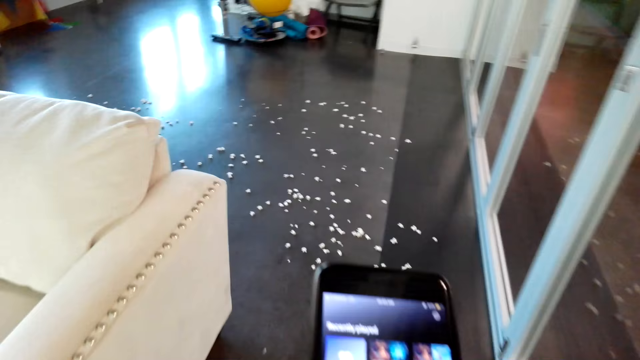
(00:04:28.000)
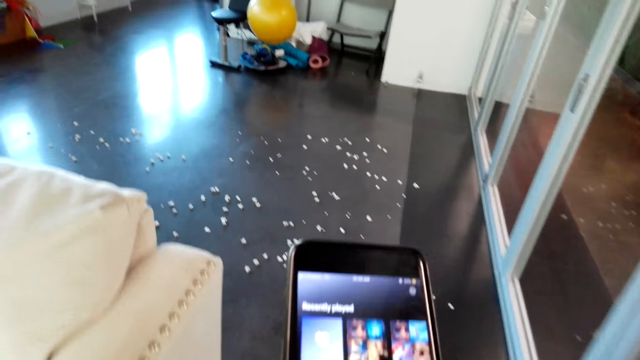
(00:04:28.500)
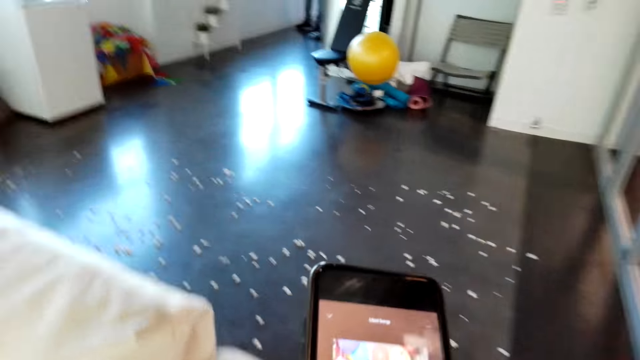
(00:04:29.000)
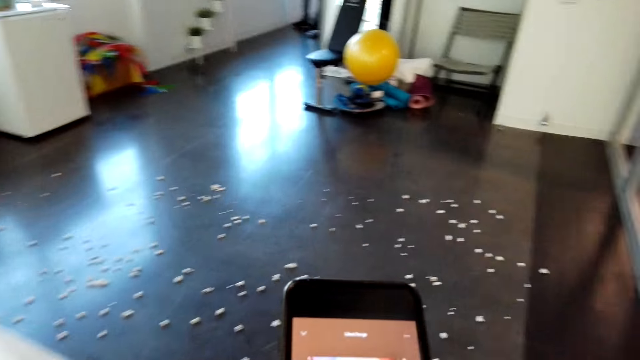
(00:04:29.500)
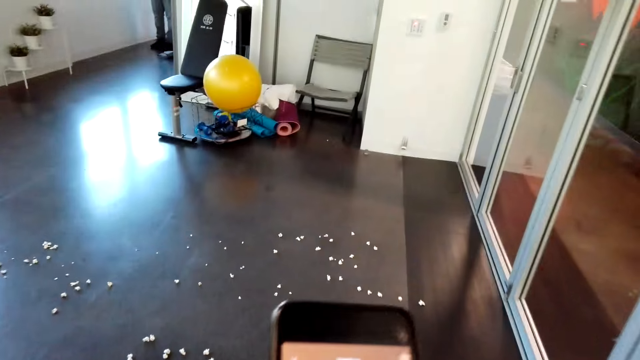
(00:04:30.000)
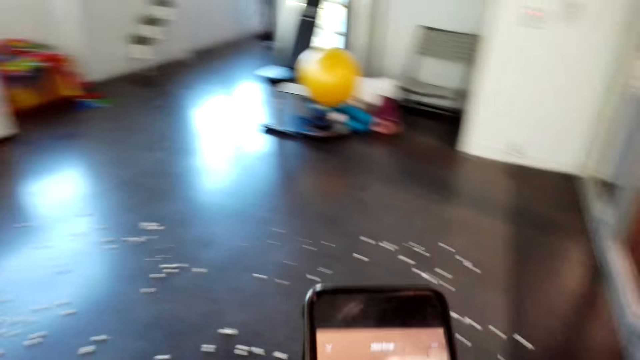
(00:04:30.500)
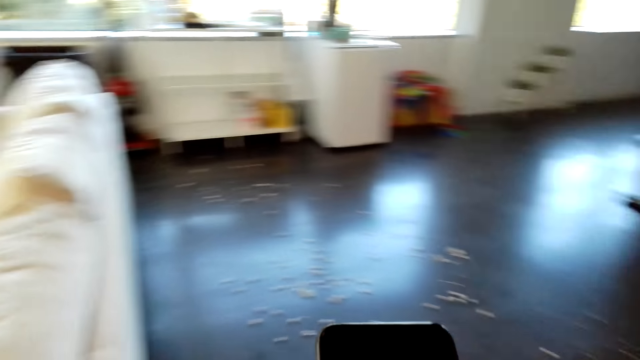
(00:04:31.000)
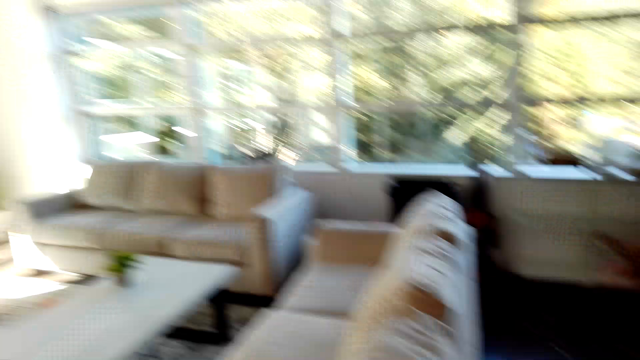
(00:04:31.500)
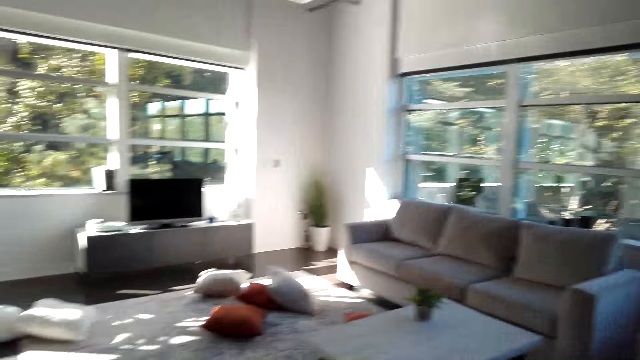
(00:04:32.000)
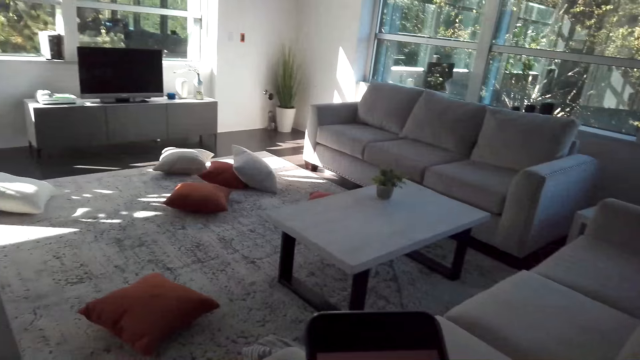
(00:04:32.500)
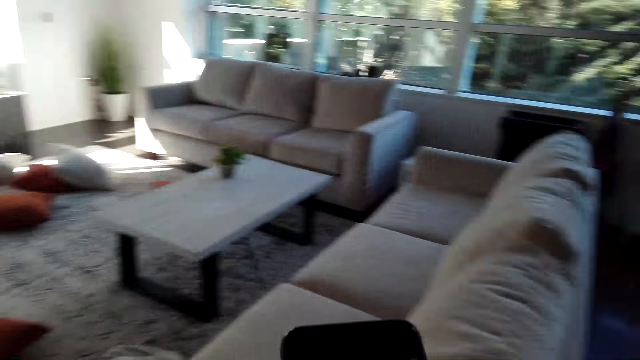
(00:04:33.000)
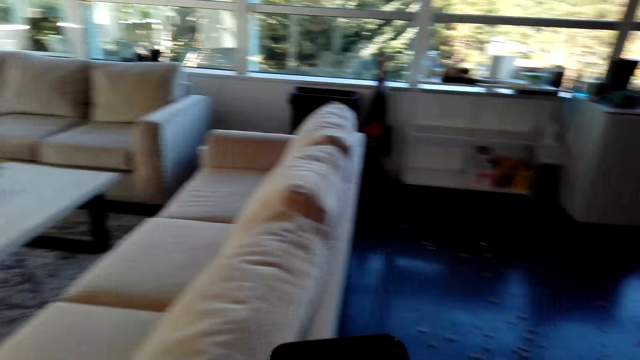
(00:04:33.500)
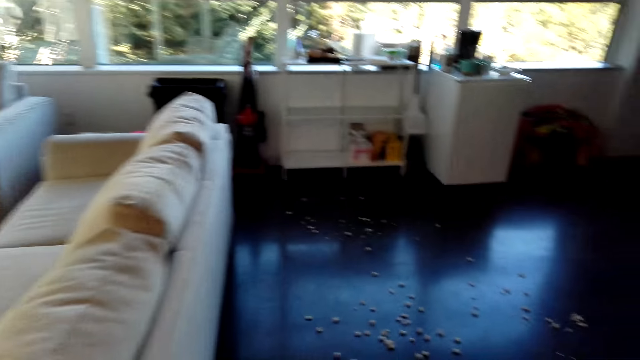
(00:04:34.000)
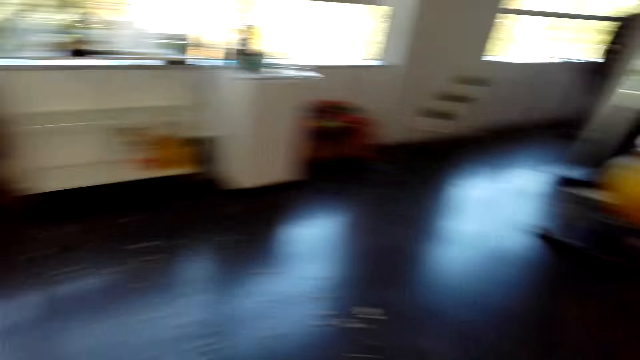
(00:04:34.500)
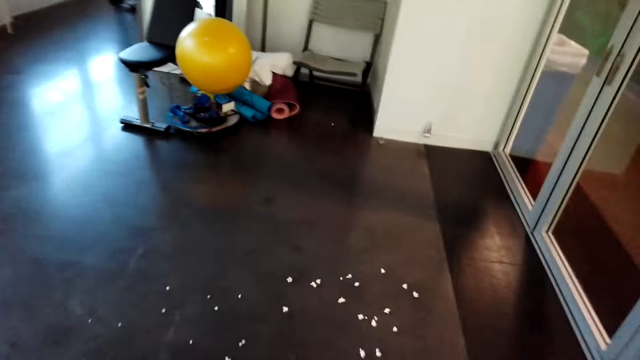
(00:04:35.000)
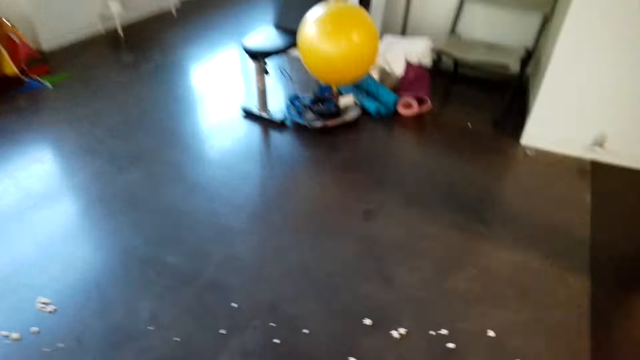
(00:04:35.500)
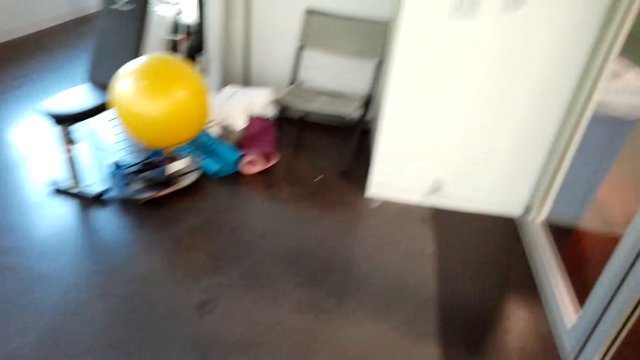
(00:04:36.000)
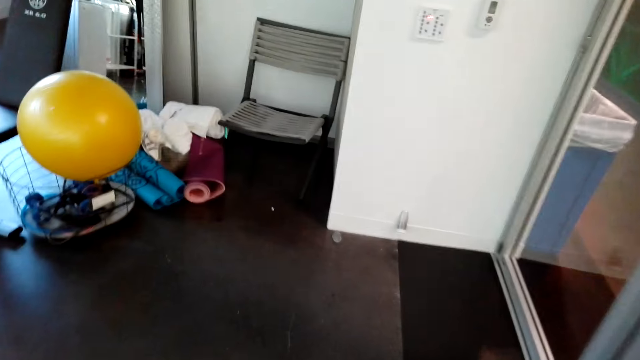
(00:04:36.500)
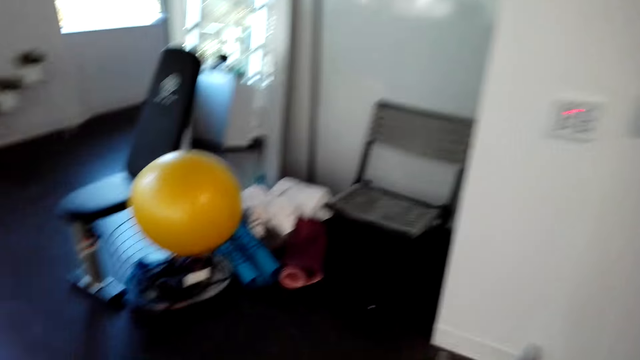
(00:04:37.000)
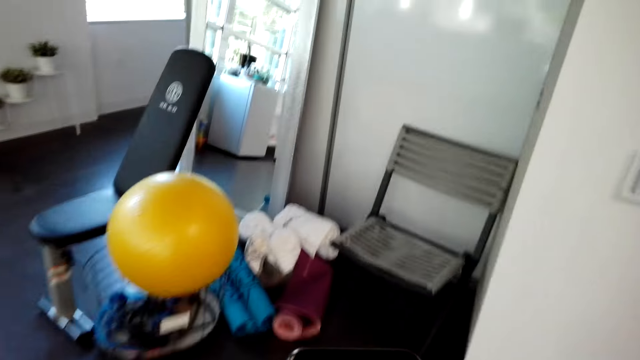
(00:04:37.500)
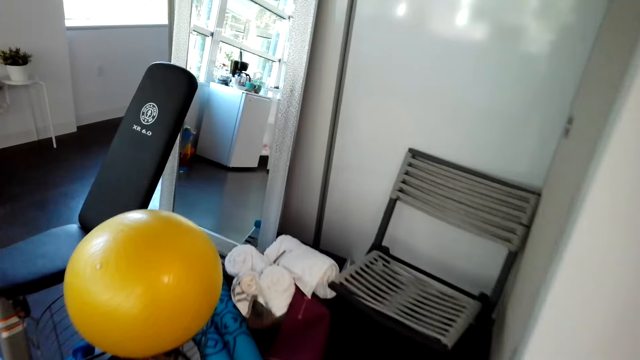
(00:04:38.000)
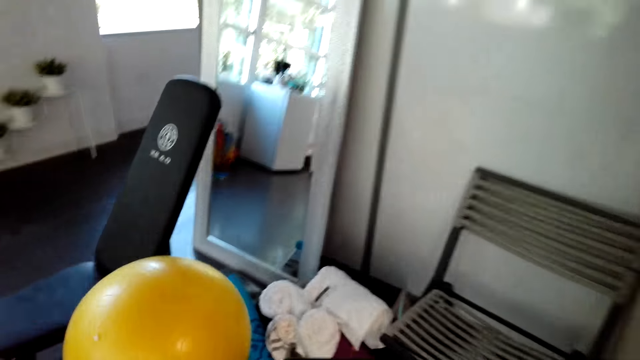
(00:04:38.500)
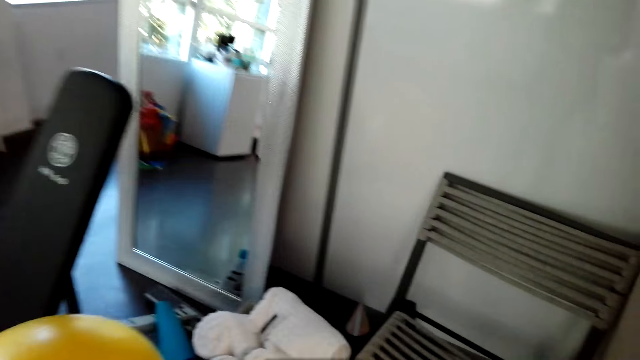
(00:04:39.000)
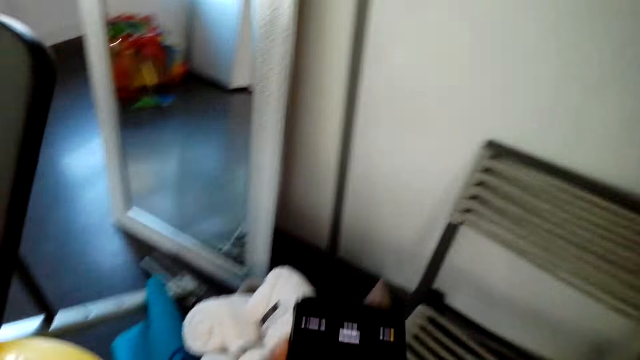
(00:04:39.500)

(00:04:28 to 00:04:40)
The camera wearer moves to the next room.

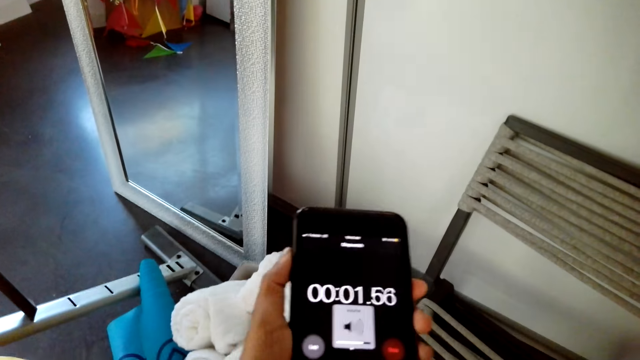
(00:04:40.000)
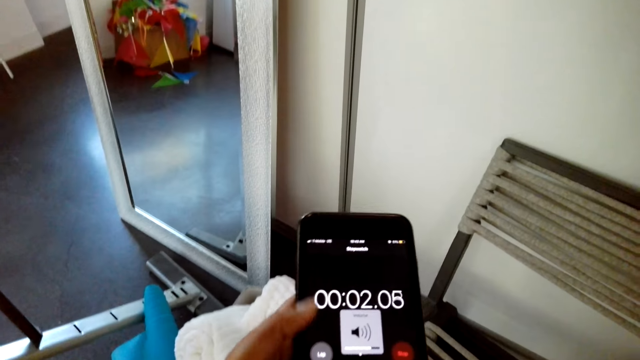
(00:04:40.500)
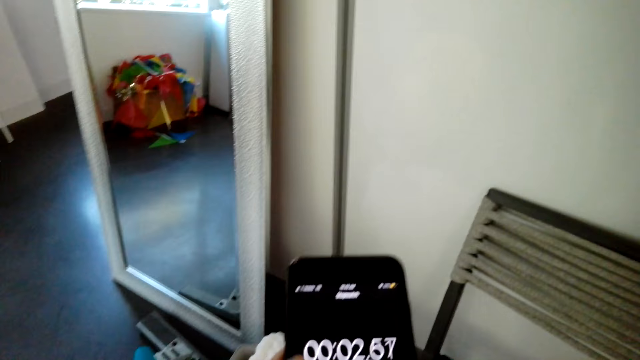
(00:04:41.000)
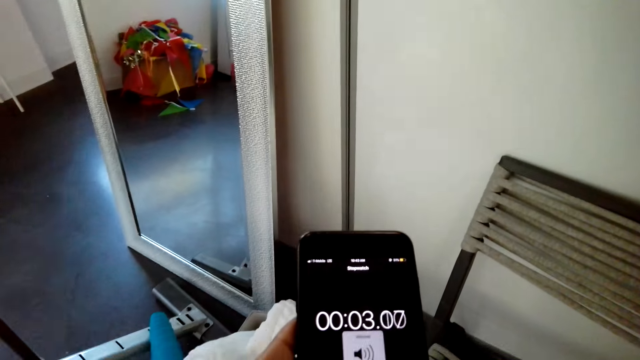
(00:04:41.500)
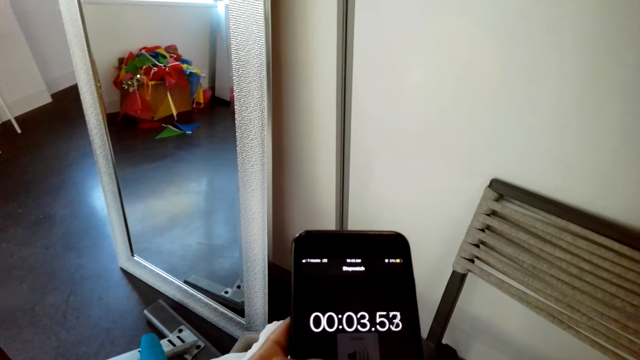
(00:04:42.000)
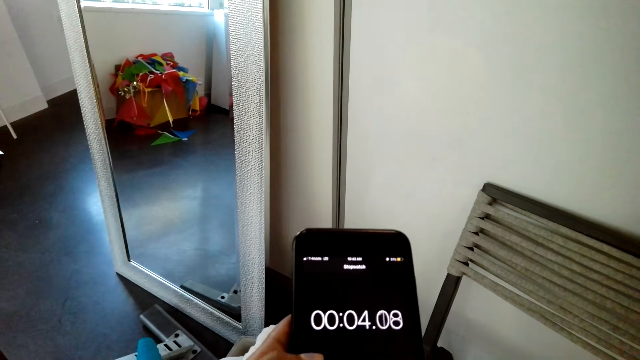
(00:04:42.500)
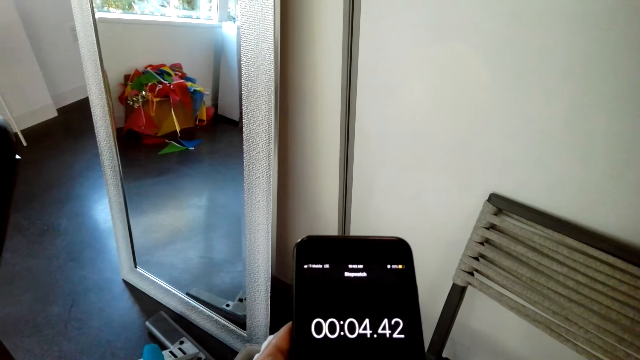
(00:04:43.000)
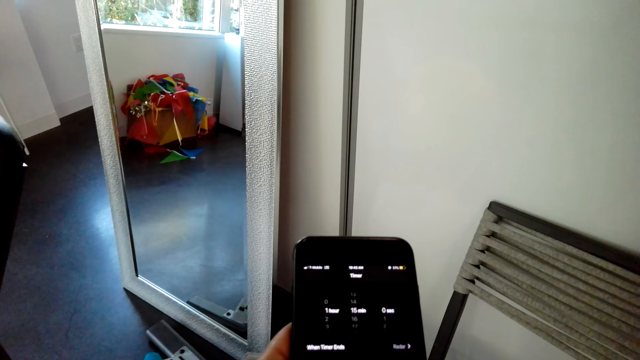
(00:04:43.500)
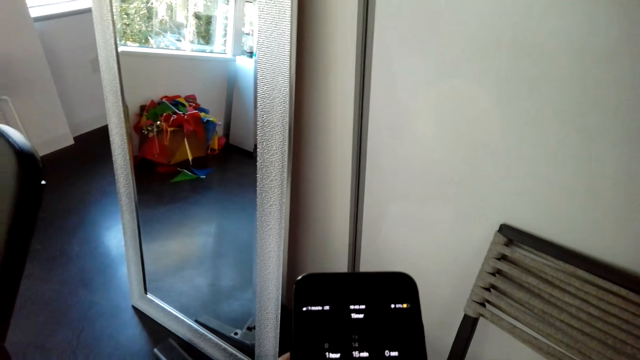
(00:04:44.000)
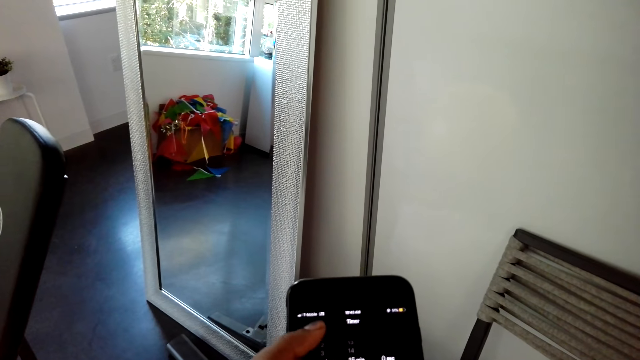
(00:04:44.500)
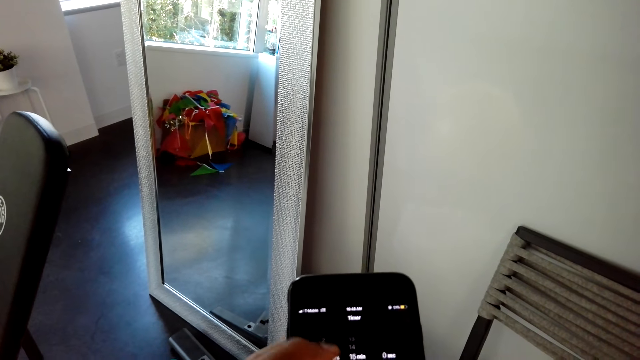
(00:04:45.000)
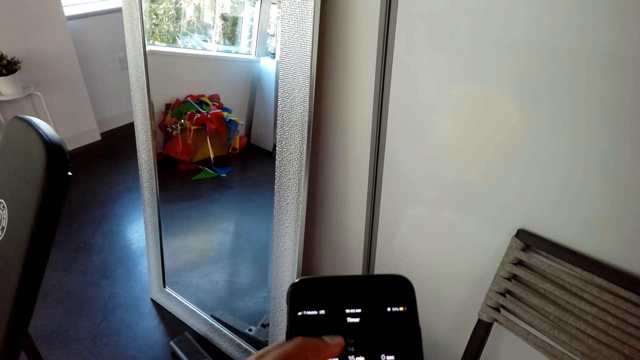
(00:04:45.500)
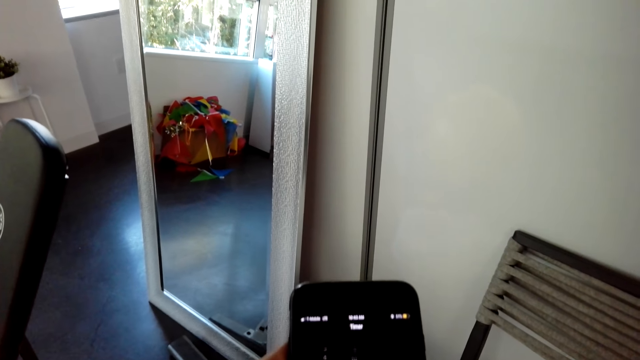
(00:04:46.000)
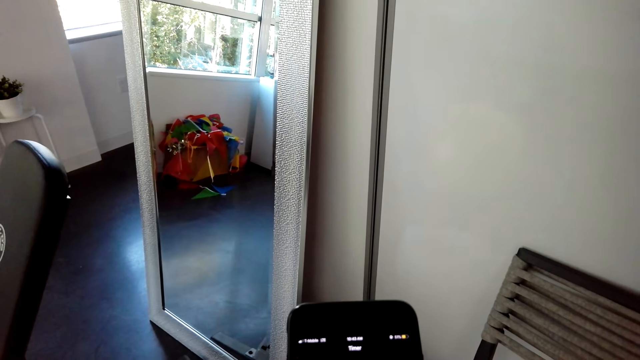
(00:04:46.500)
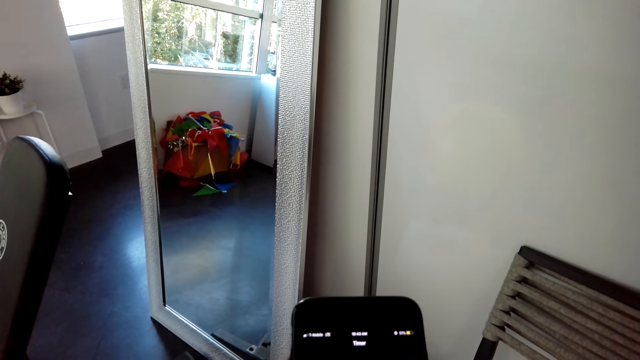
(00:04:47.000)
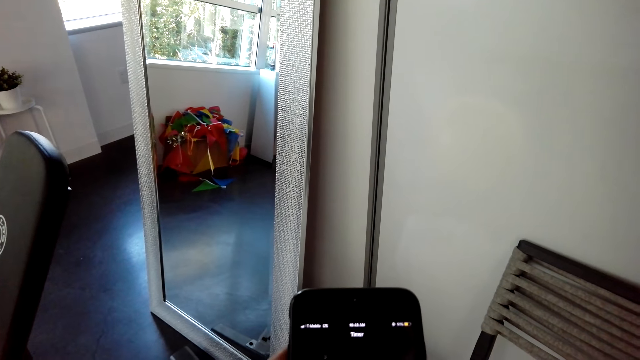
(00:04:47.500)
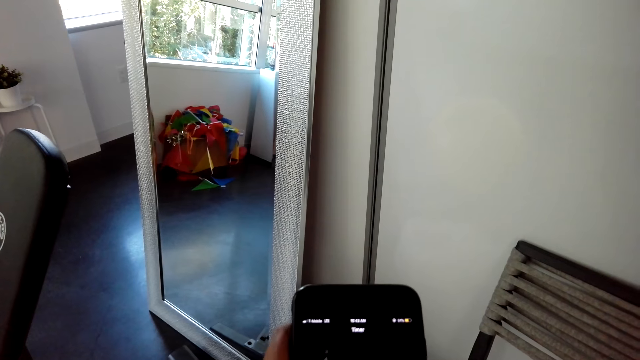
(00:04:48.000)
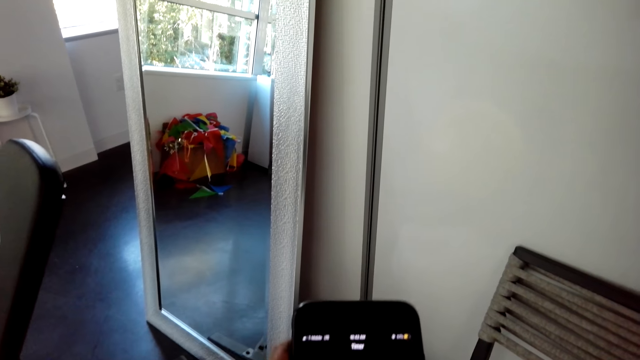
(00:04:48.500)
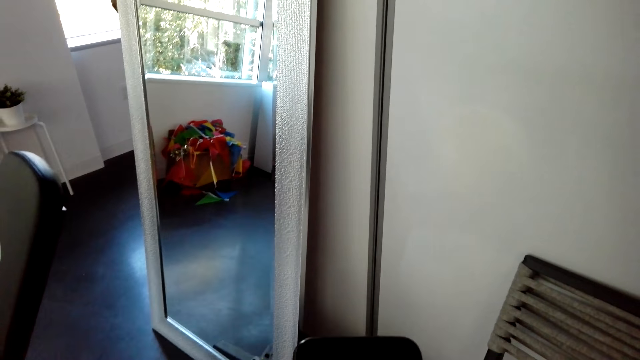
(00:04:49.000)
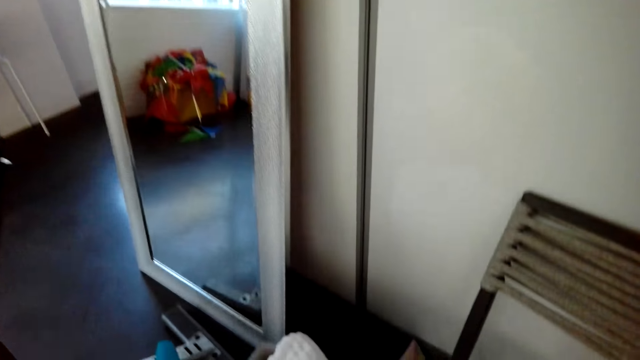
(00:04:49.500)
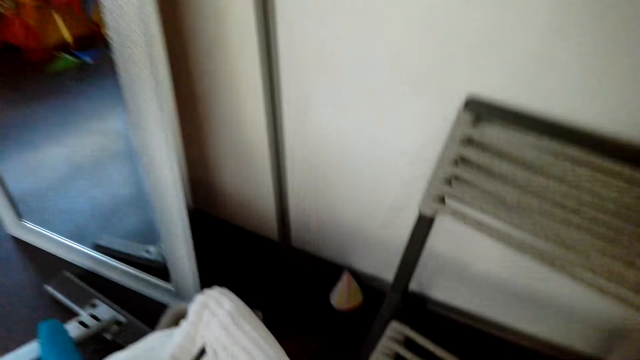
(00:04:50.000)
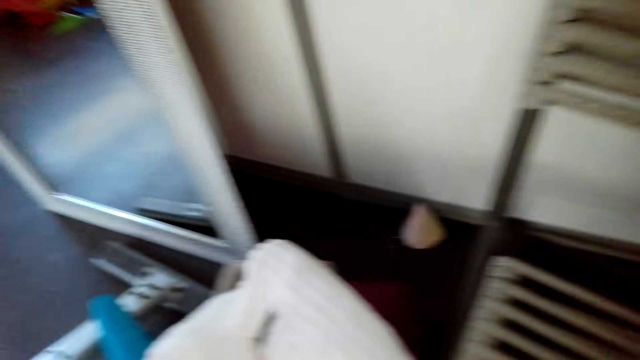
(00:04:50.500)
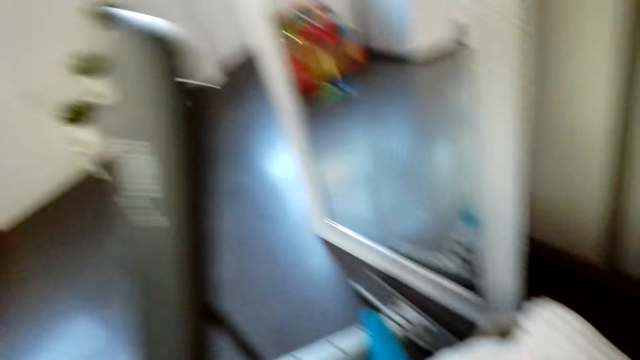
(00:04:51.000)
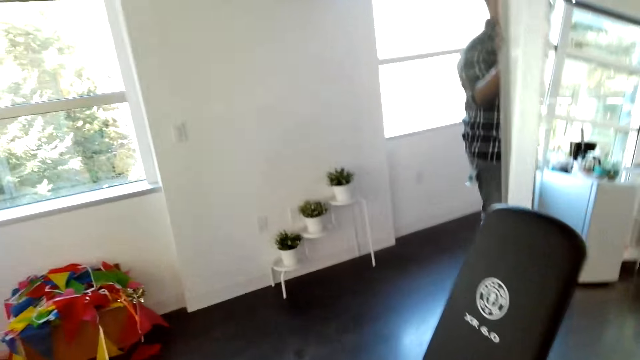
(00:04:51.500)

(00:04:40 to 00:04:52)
The camera wearer dials the mobile phone. They put the phone on the chair.
